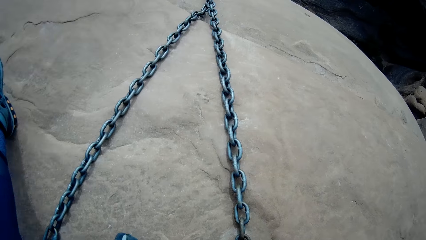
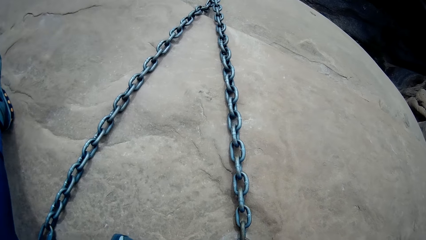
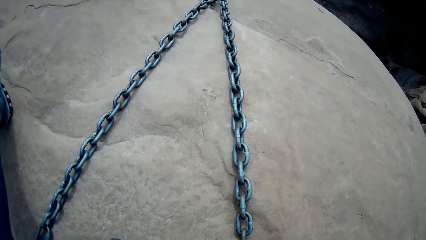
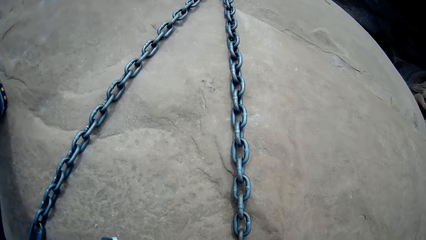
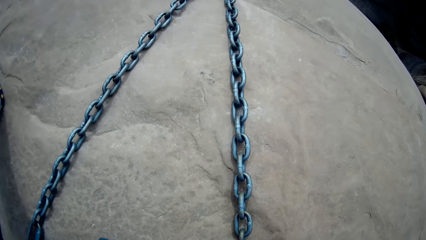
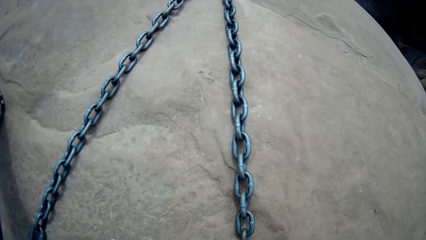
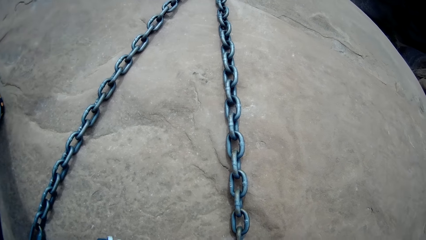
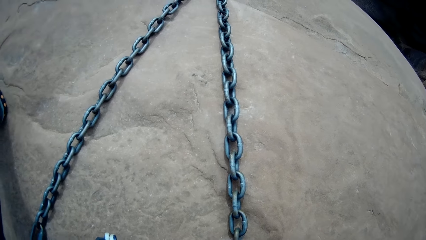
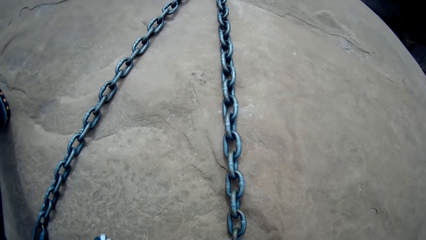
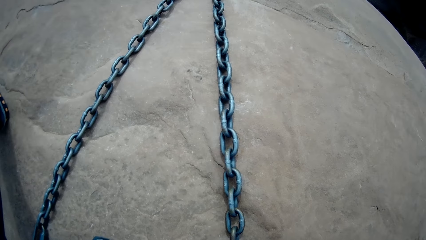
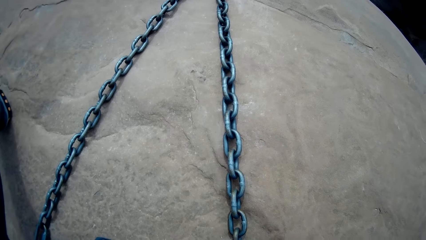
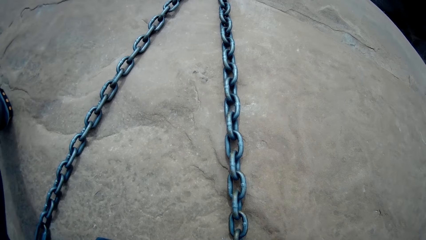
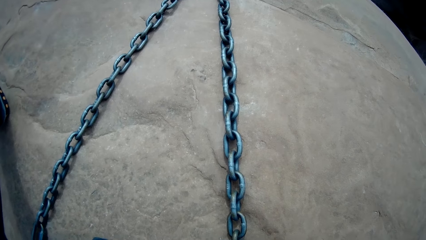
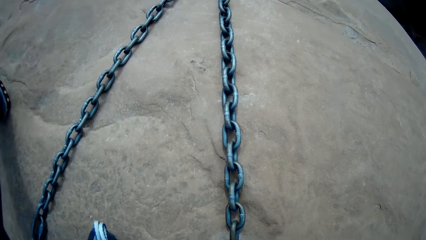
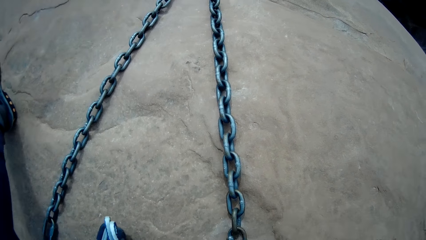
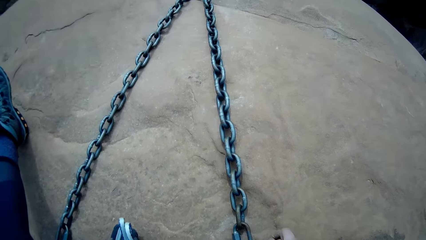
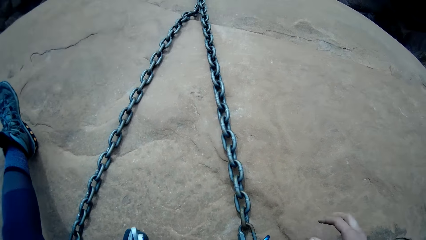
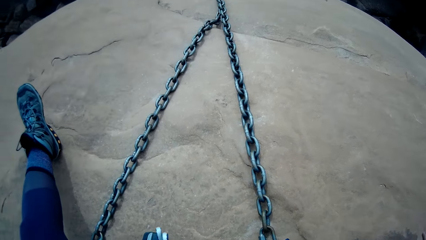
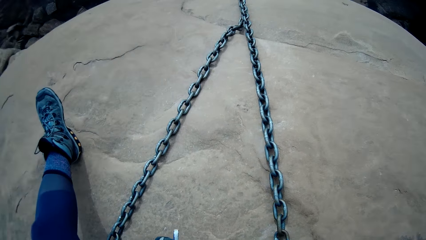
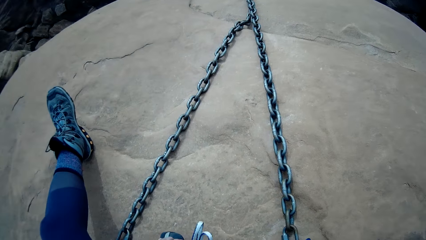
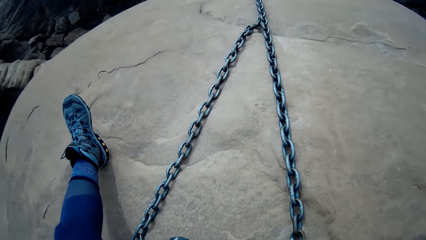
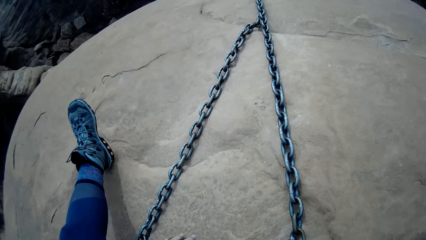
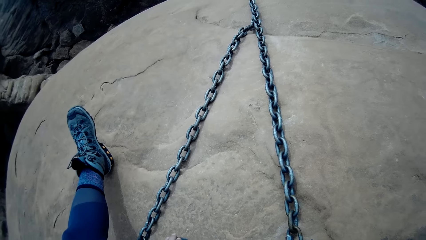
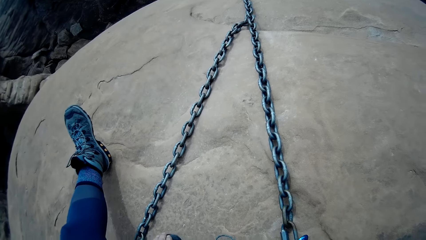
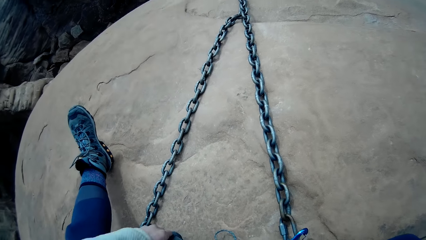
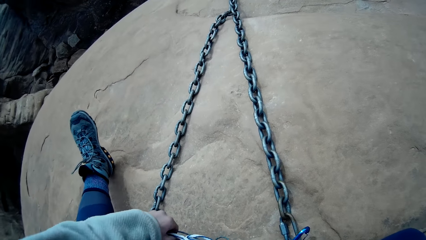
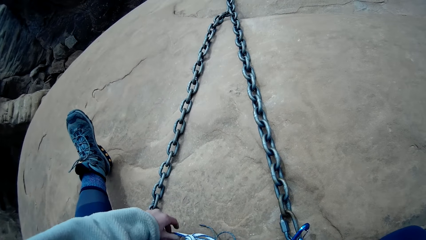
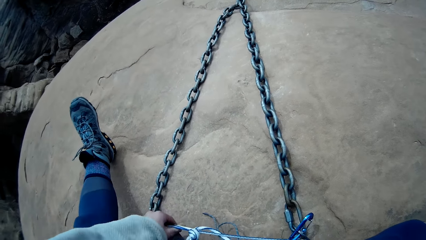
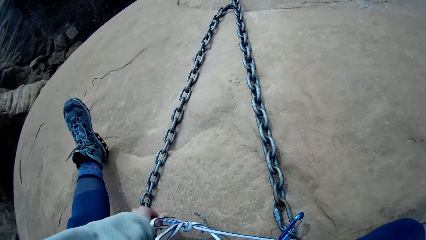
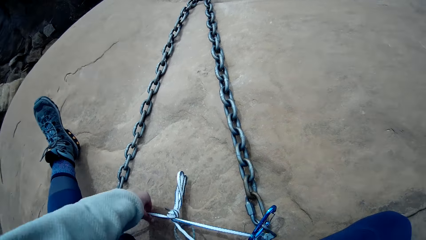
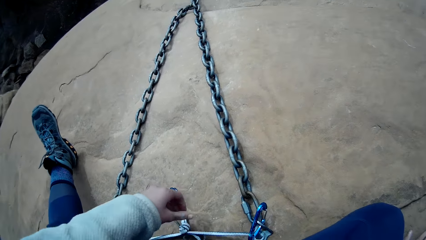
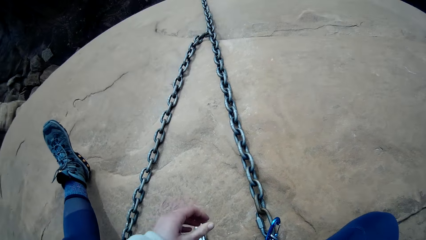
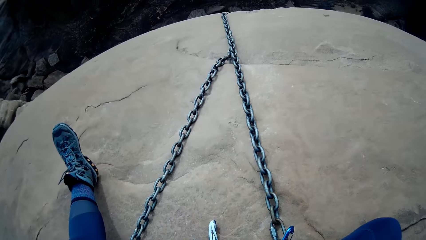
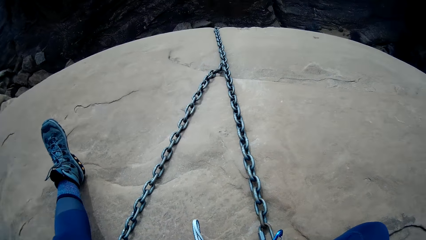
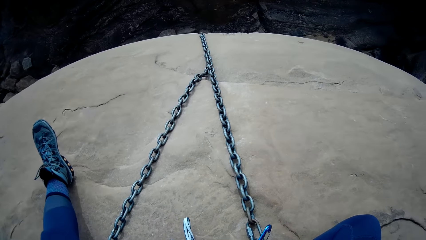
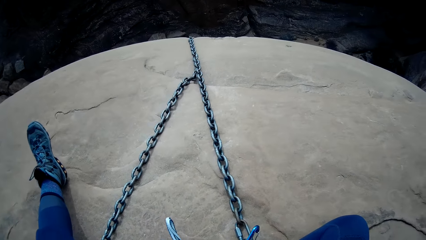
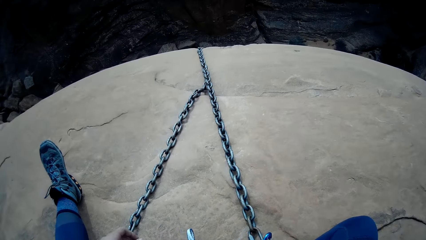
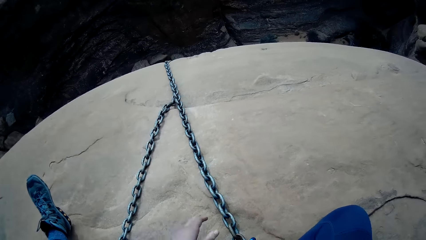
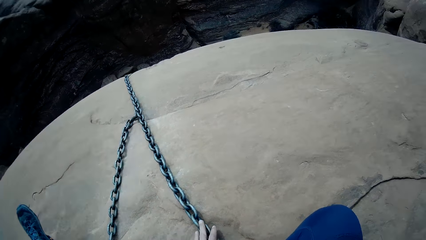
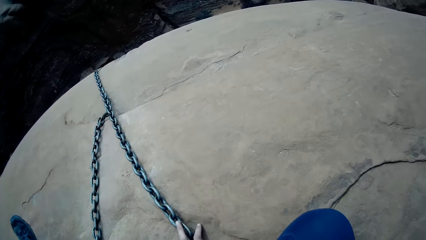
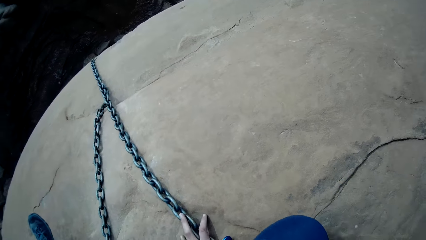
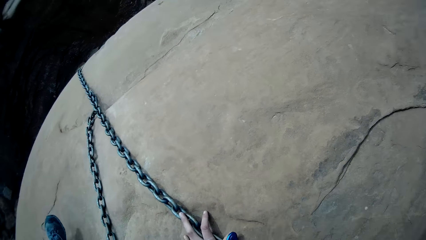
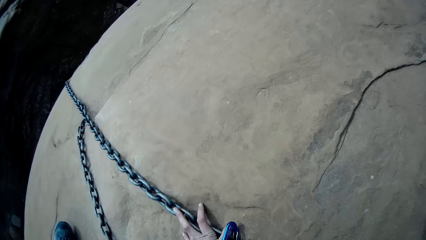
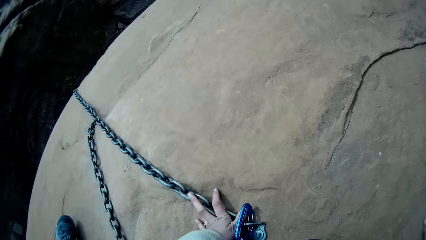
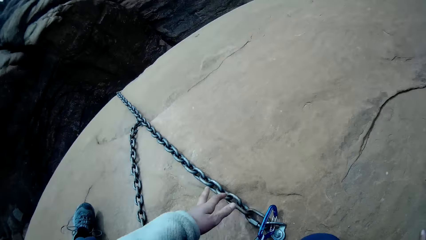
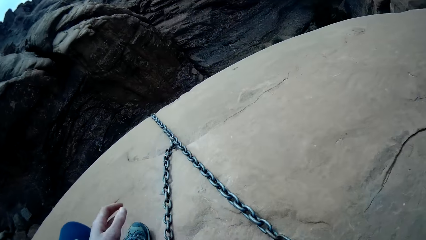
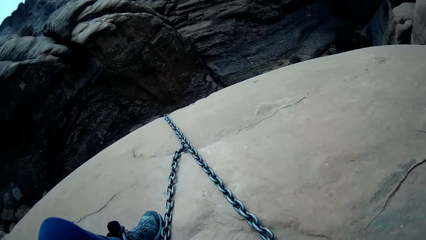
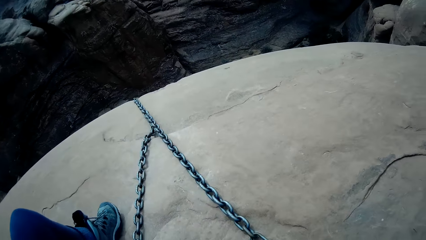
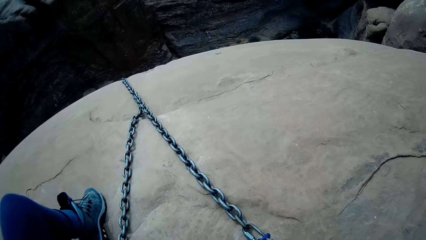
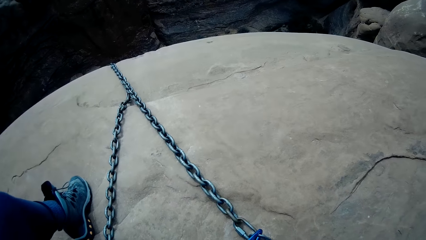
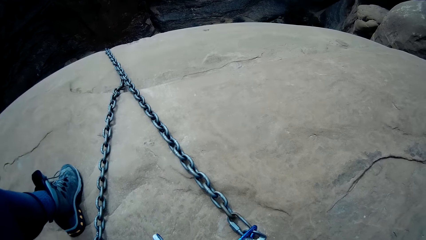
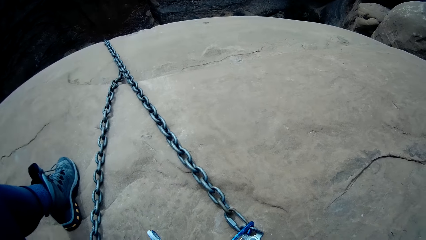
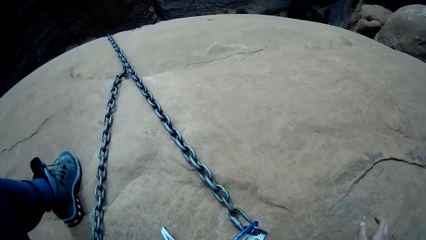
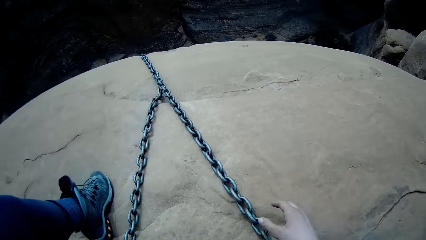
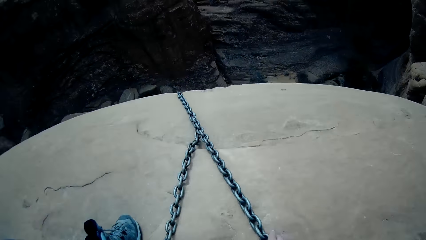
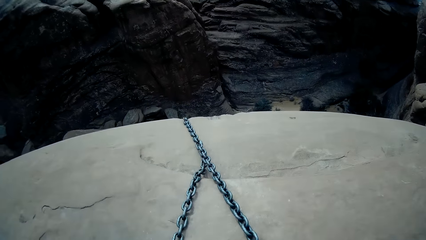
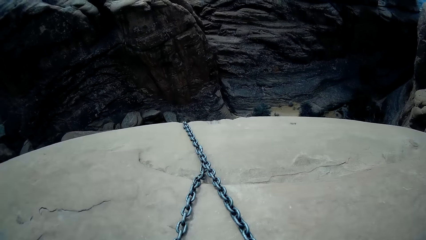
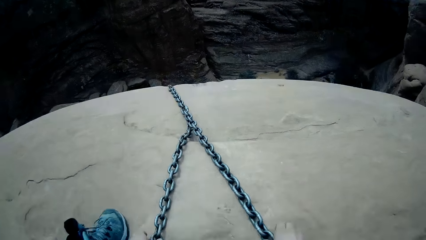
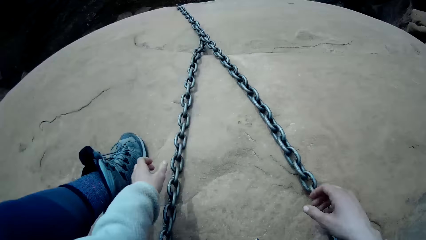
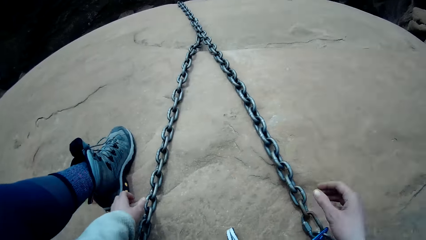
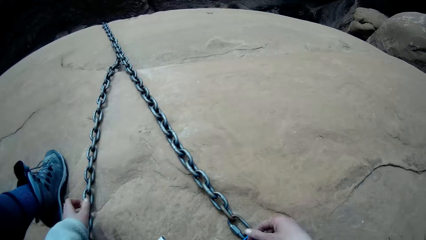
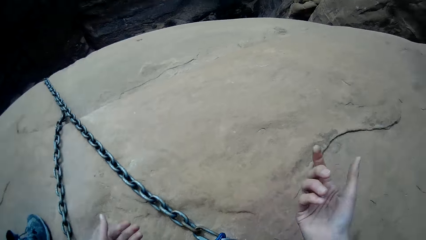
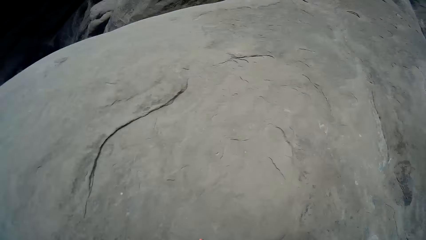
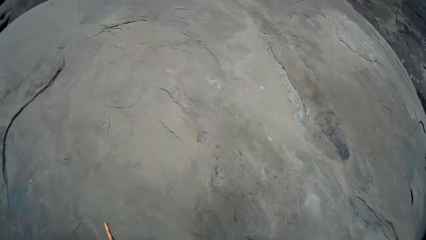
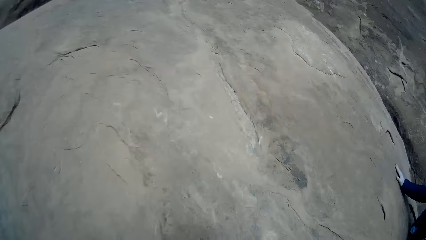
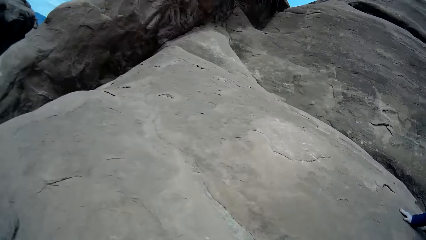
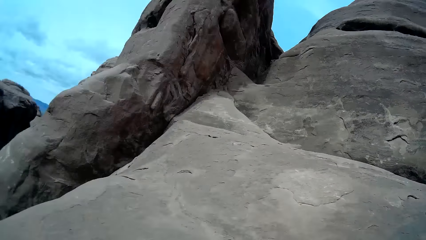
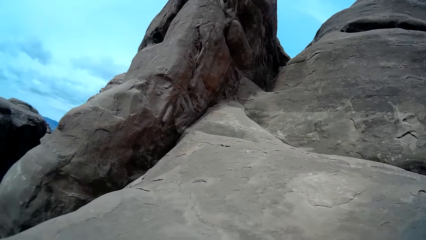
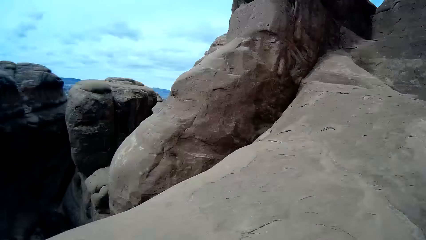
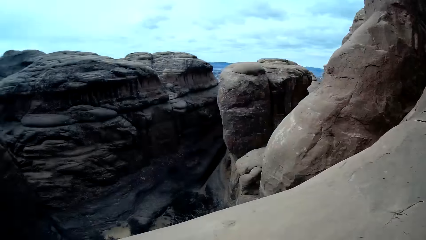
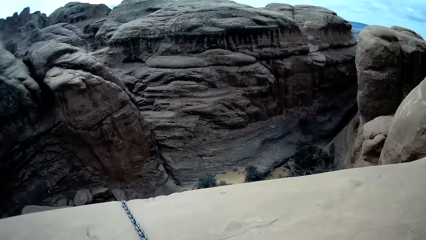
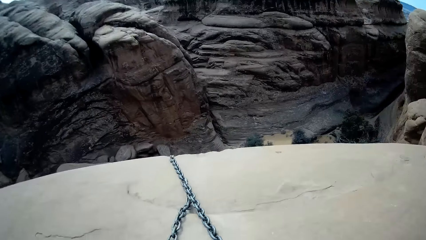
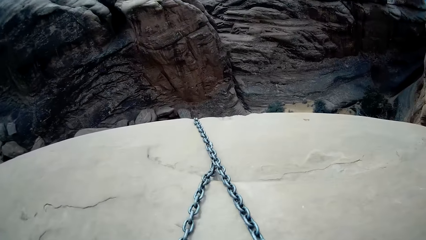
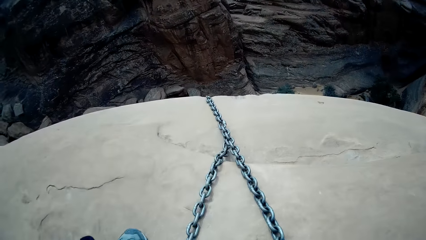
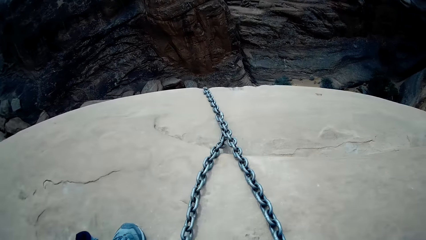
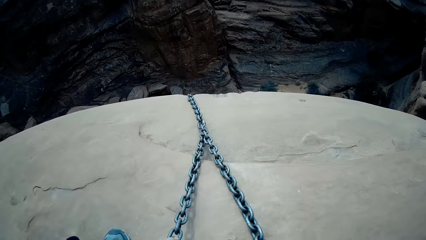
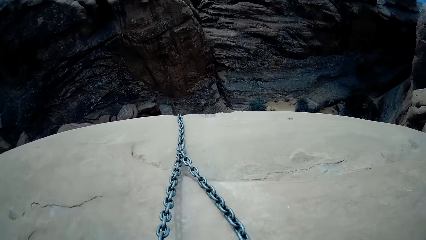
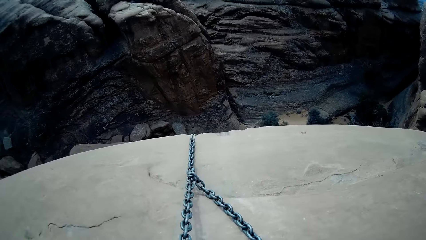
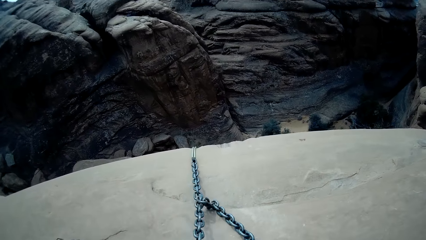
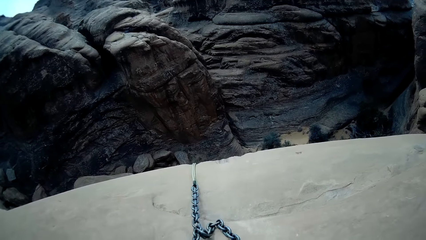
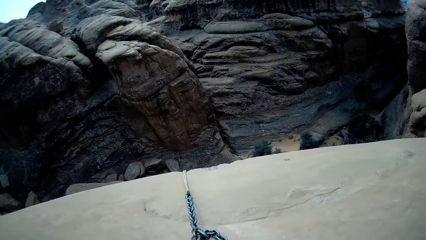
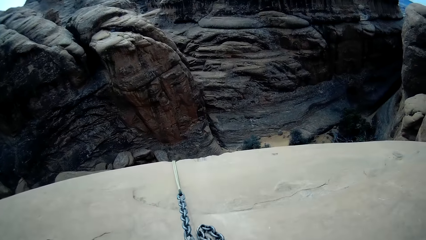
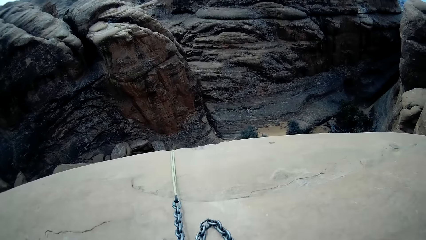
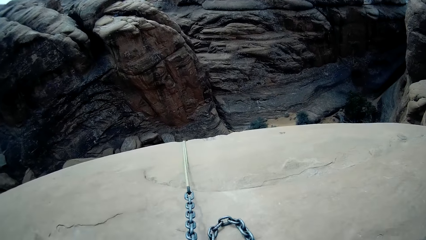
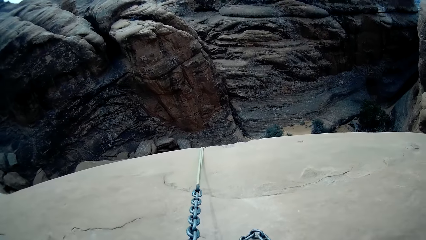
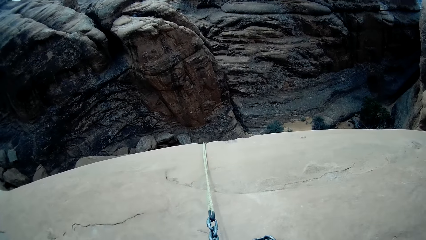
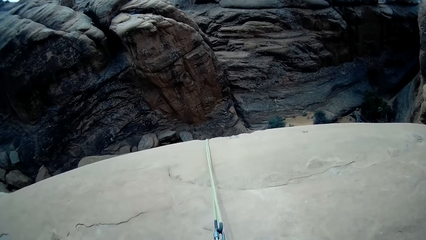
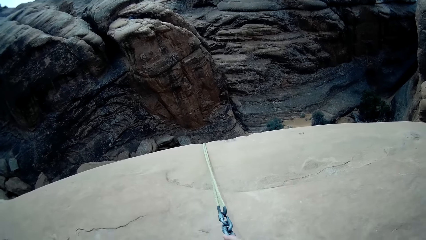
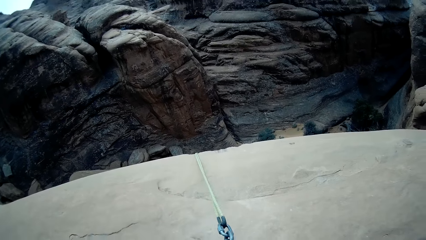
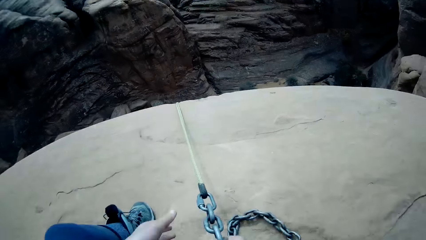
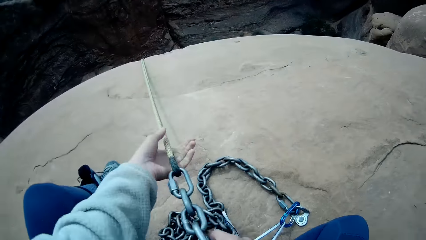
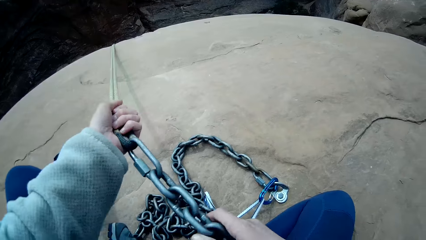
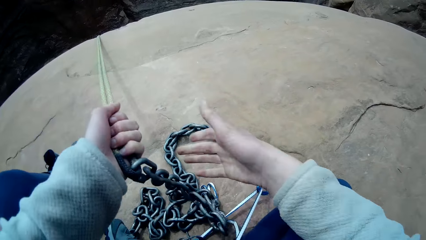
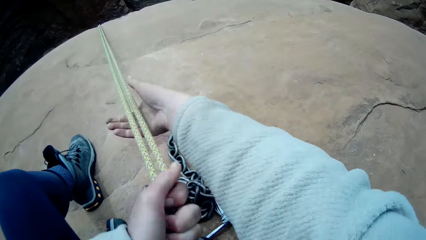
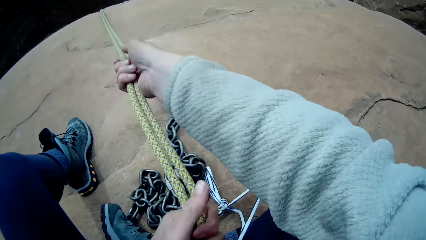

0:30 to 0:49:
The camera wearer joins the snap hook with the chain. They rest their left hand on the chain. They look around the mountains. They pull the chain.
